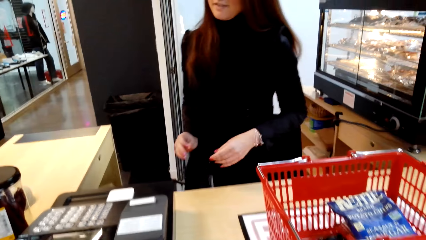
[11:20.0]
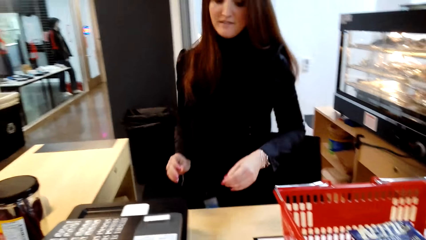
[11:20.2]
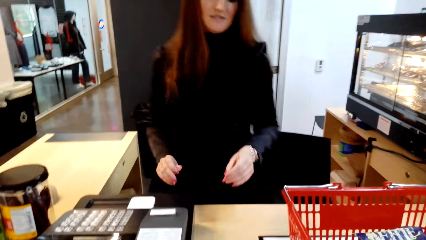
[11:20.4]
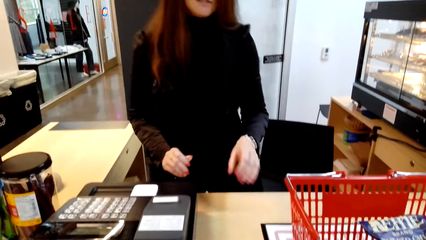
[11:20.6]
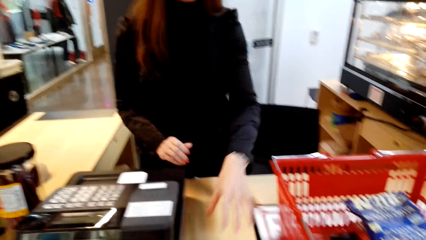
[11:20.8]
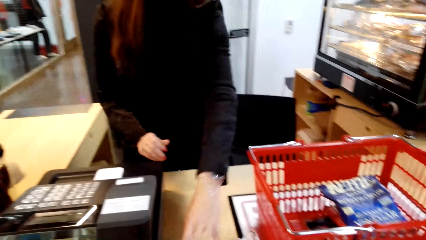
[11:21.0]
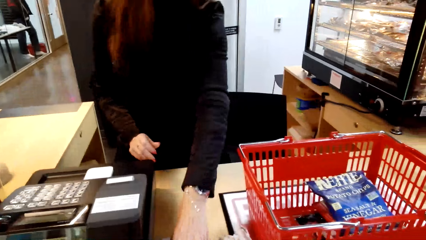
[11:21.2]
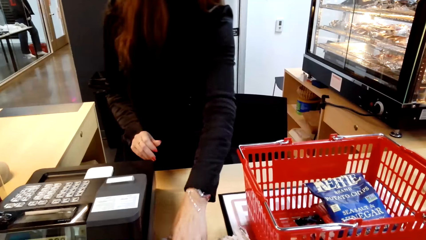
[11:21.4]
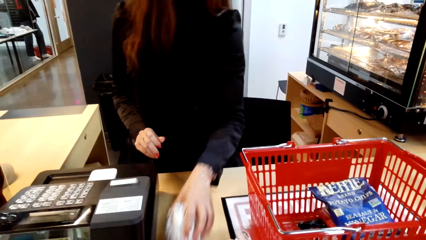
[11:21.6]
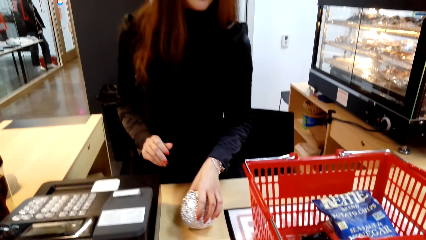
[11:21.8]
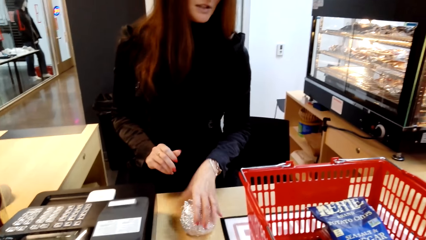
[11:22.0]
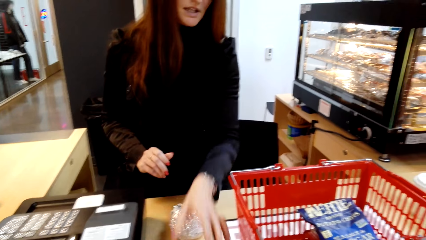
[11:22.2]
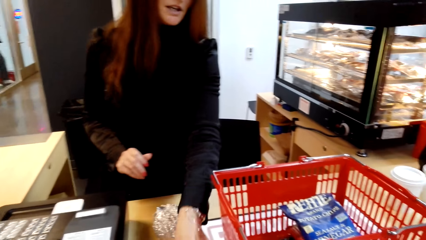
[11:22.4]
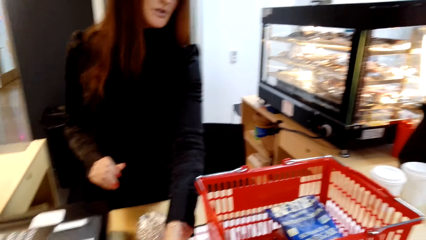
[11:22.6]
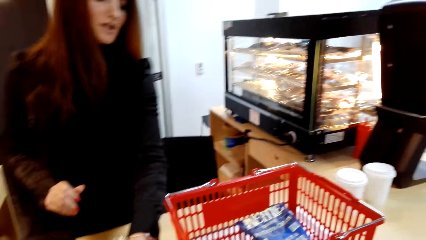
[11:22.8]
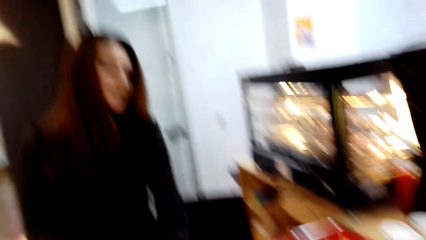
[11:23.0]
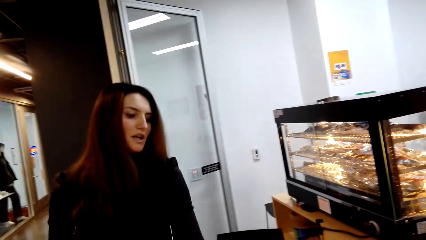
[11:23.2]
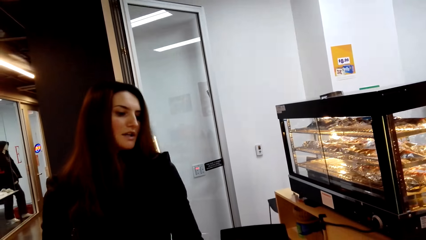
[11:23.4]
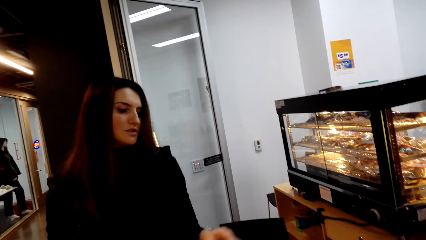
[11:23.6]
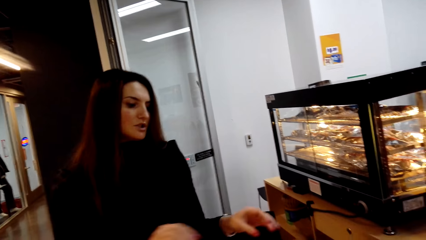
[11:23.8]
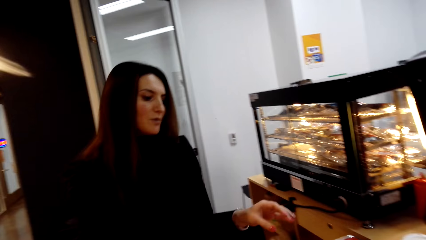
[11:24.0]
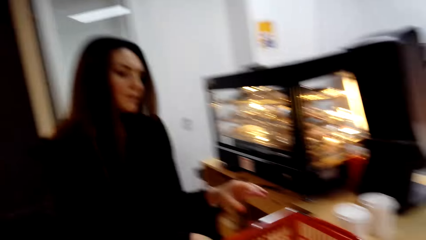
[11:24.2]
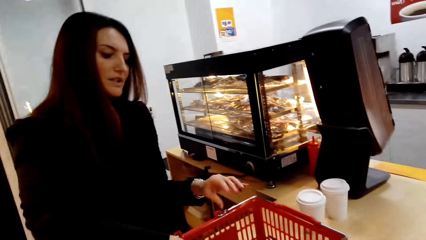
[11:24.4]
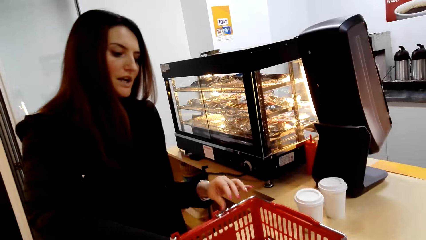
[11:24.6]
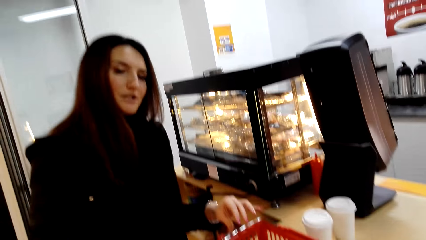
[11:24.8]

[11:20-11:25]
The lady stands from her seat. The lady picks something from the counter table. The camera wearer moves something on the desk. The lady lets go of something. The lady speaks to the camera wearer.

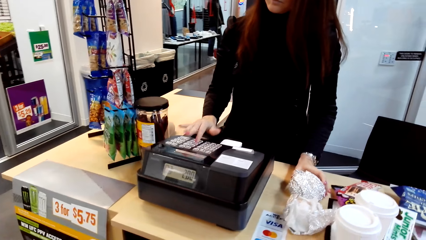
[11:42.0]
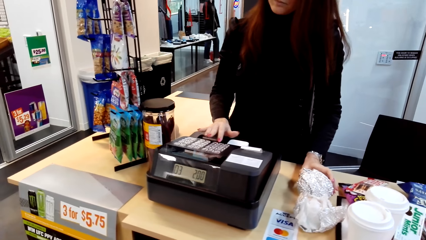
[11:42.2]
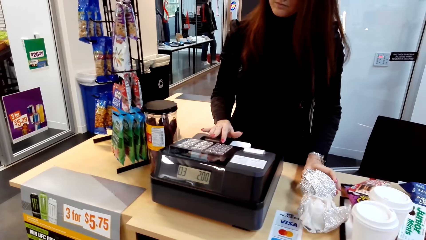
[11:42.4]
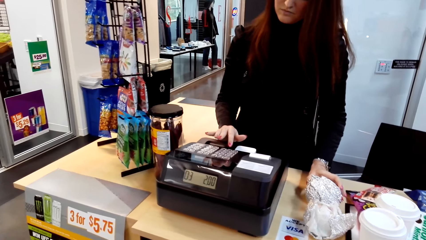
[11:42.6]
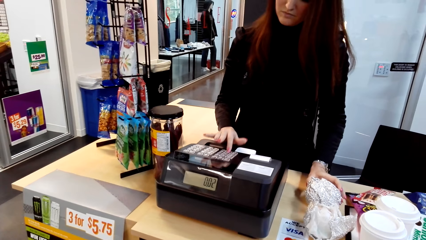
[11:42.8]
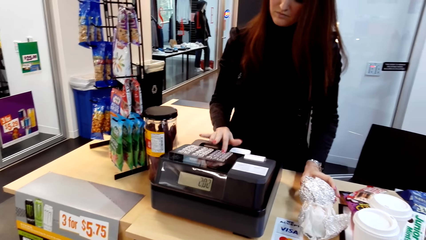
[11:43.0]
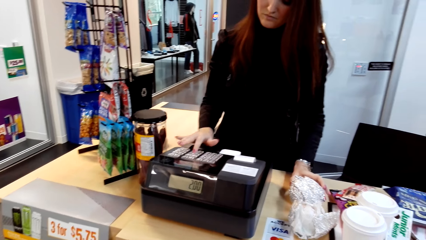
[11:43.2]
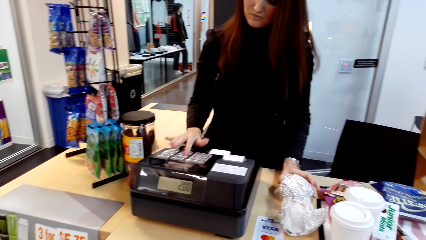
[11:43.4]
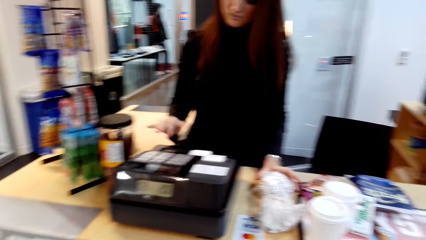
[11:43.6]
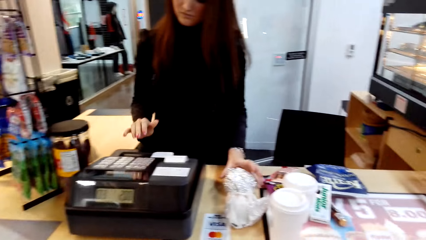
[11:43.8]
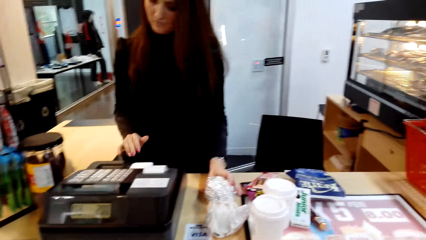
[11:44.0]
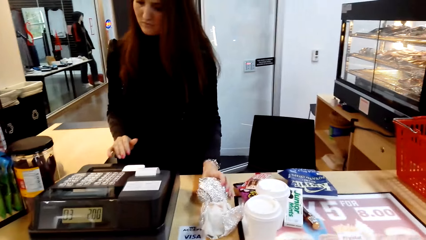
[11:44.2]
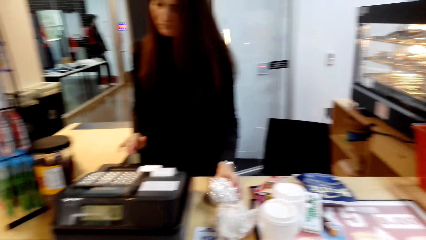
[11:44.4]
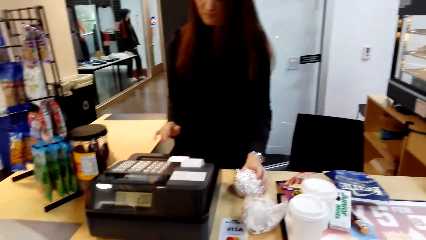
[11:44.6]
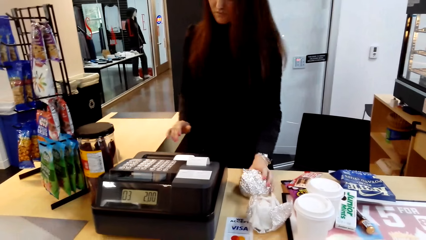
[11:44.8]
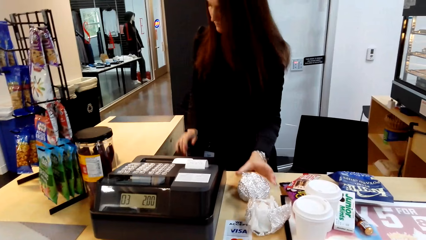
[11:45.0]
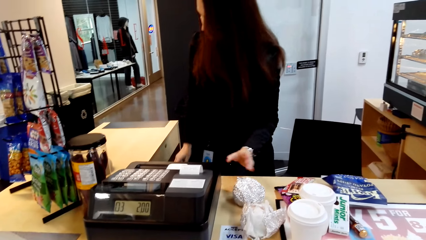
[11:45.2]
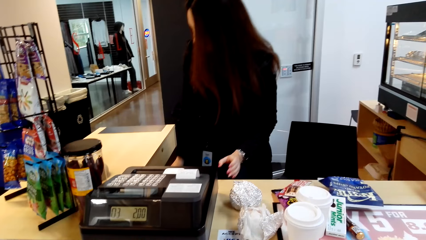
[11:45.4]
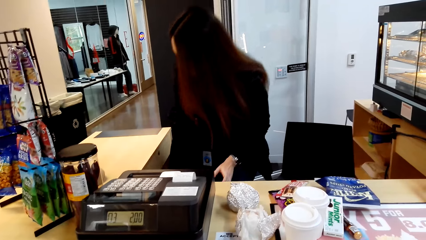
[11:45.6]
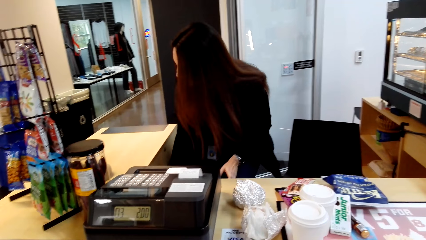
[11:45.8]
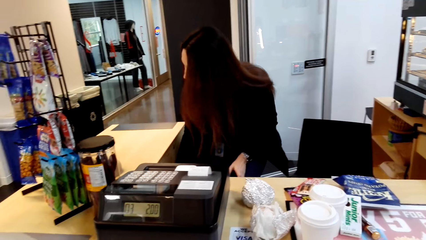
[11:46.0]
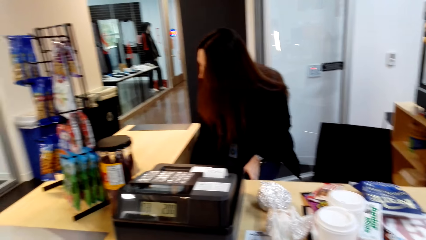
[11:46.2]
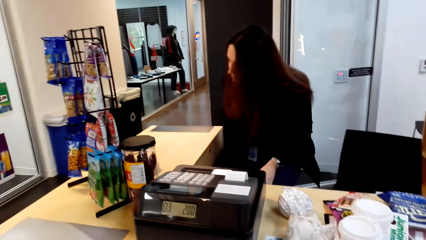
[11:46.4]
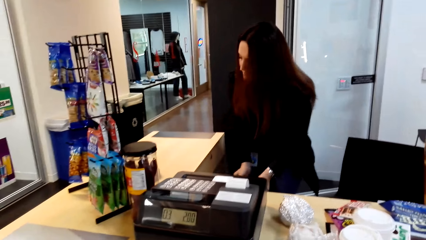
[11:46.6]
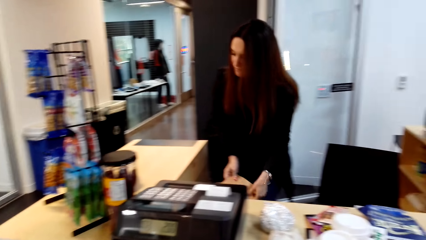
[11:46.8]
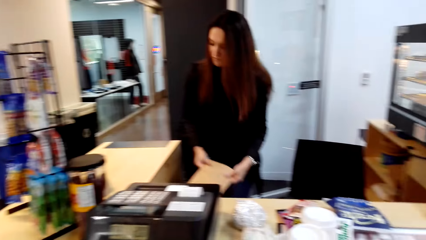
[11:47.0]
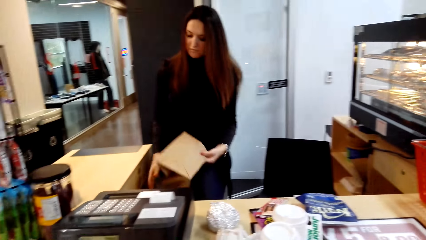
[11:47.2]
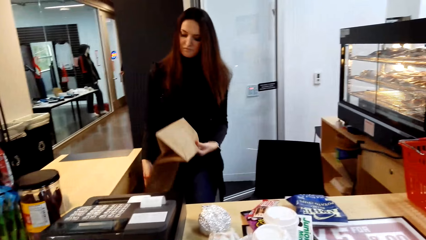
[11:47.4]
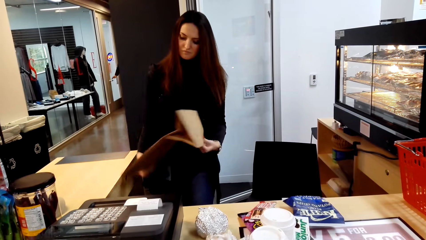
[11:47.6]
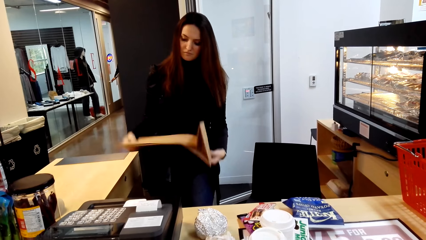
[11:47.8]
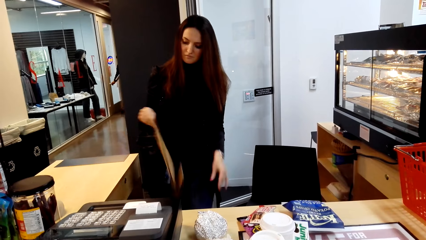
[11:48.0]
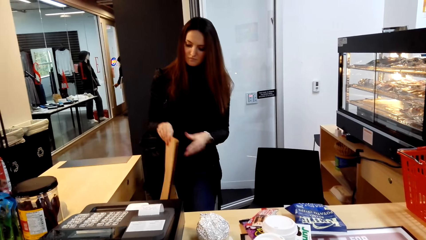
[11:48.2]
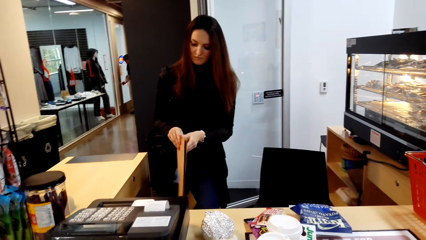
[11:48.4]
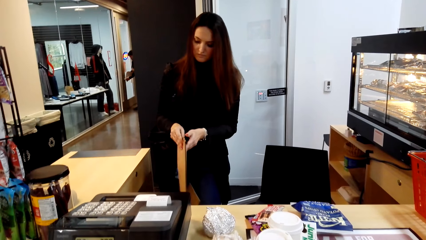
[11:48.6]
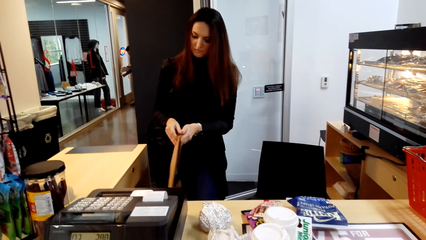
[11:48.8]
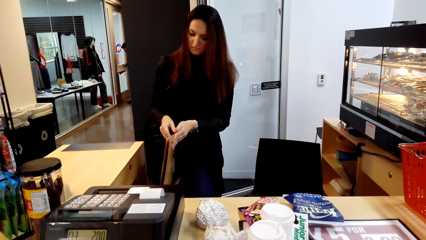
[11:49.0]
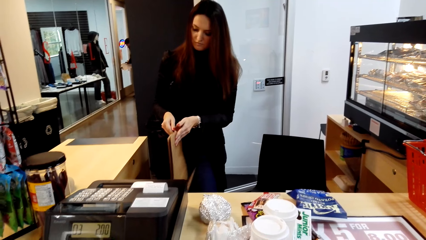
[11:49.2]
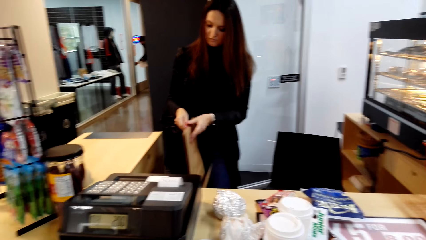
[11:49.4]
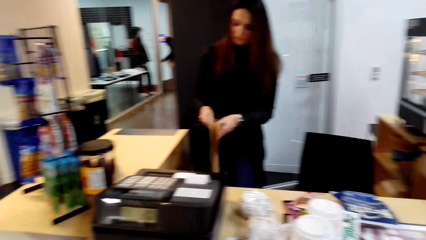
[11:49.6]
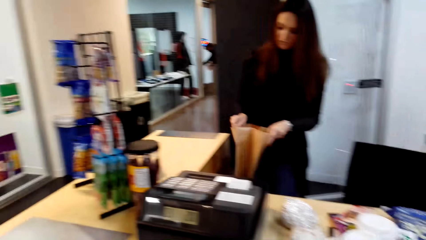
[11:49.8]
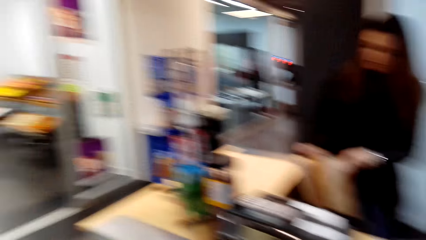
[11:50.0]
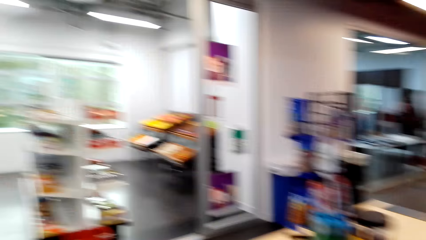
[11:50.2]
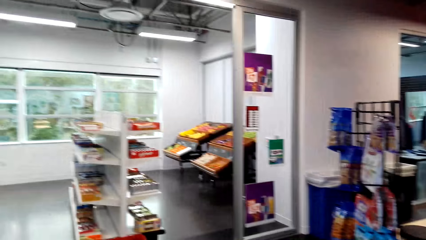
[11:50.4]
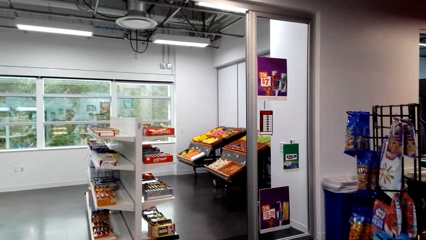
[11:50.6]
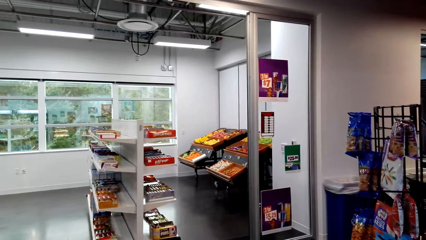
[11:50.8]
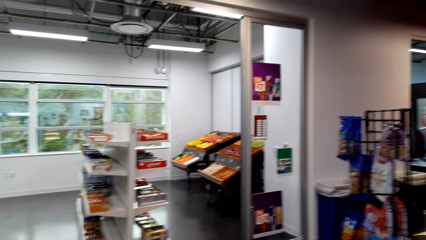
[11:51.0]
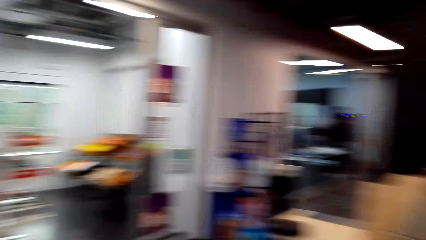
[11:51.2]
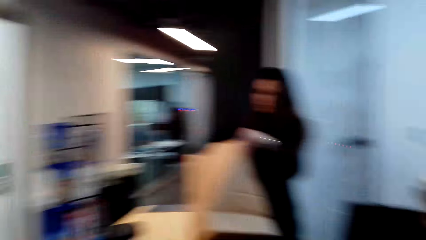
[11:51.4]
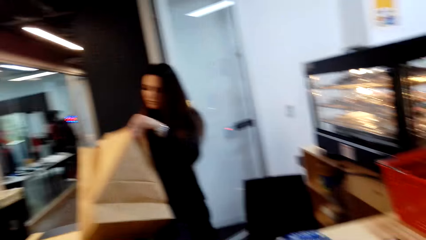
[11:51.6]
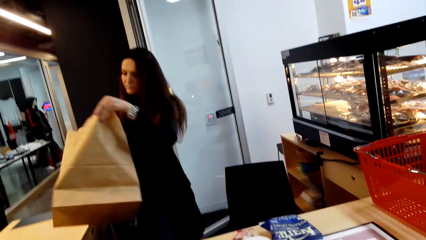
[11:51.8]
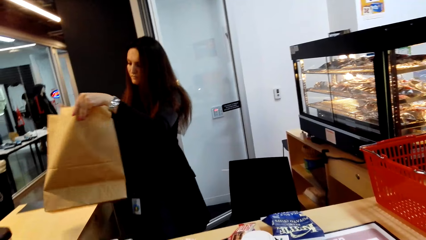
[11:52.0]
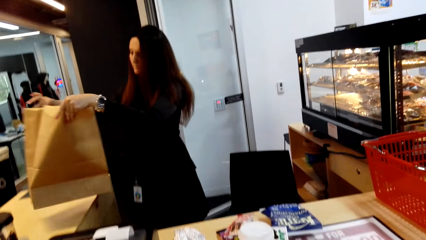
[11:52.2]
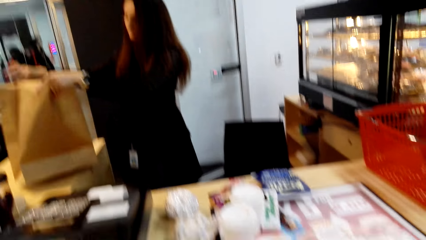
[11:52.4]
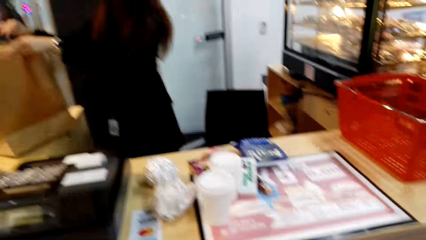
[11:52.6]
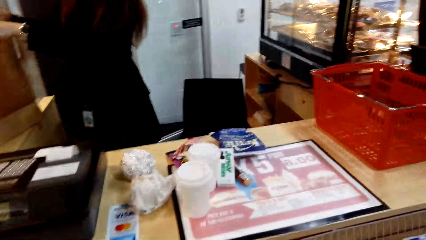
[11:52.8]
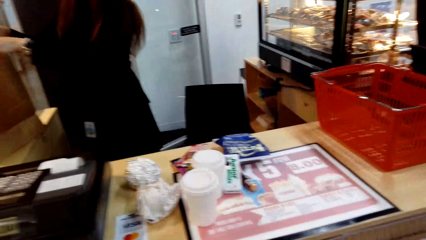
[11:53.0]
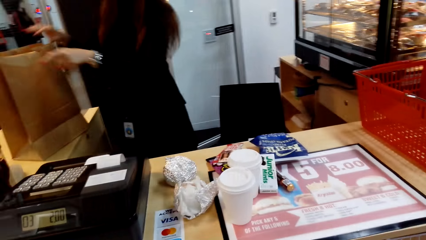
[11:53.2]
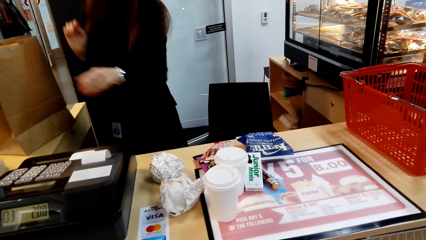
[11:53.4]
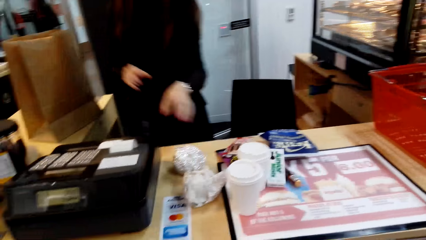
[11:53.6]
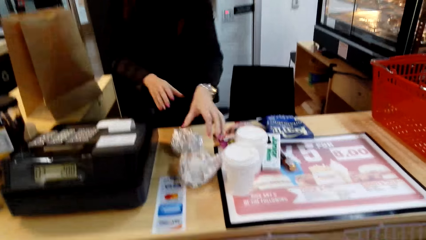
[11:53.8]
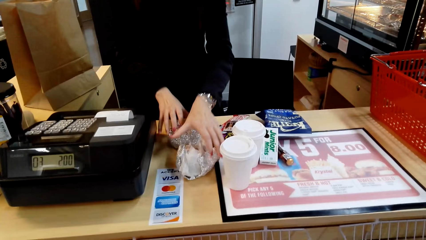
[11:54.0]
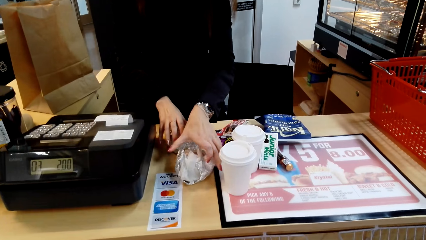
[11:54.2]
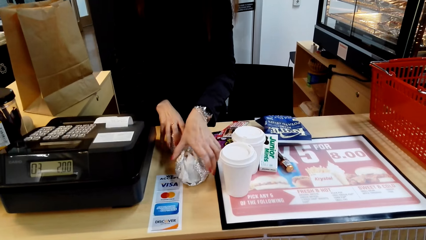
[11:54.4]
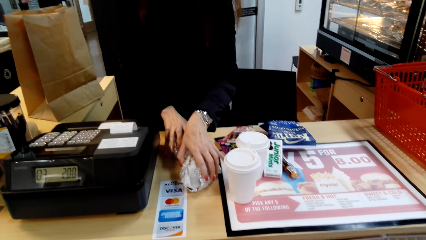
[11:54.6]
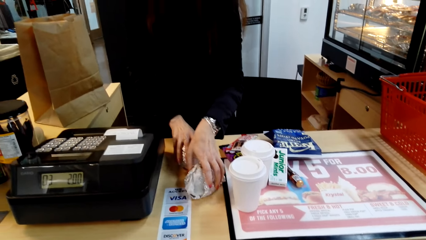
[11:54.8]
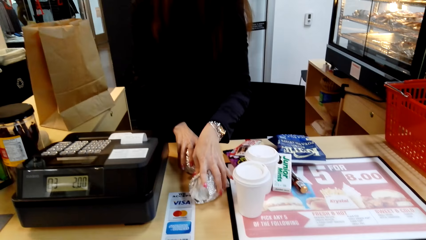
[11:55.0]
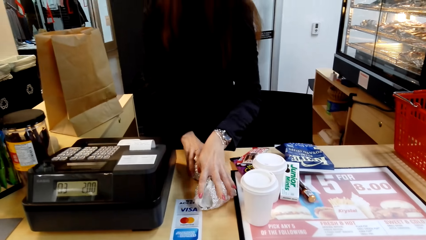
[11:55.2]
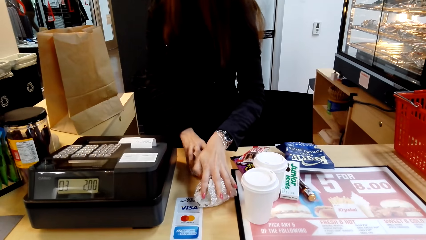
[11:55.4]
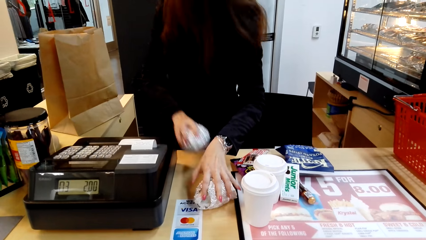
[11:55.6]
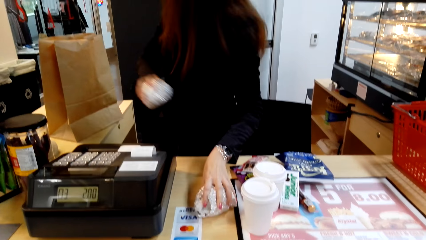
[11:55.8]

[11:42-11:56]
The lady reaches under the desk. She pulls out a carrier bag. She opens up the carrier bag. She puts the carrier bag on the desk. She picks something.
